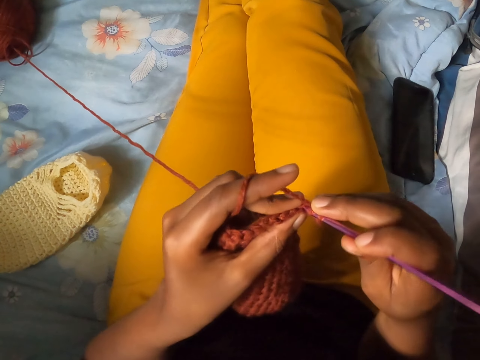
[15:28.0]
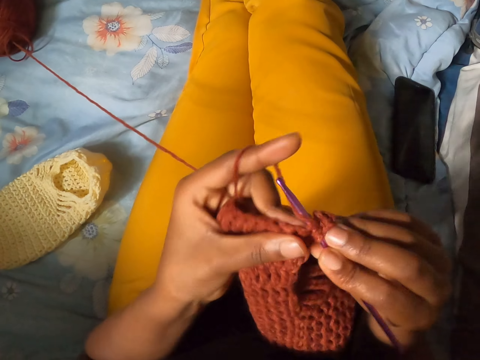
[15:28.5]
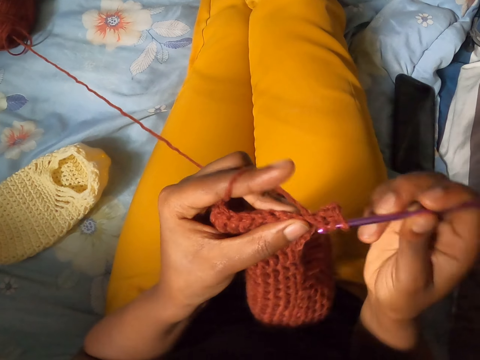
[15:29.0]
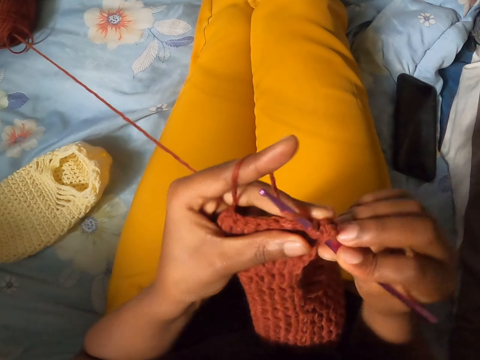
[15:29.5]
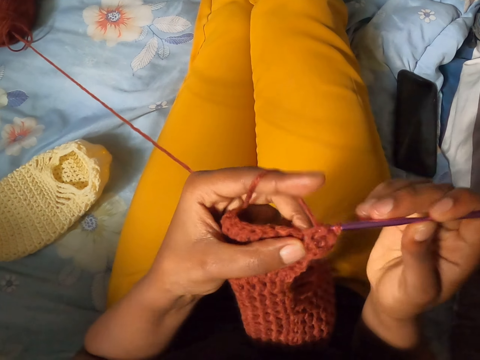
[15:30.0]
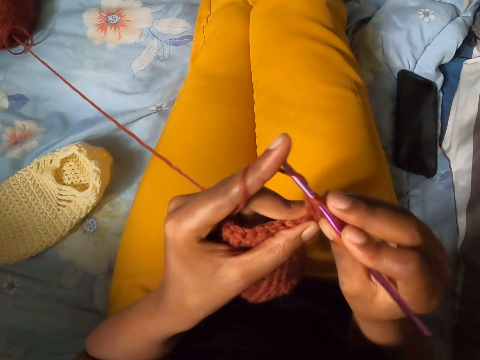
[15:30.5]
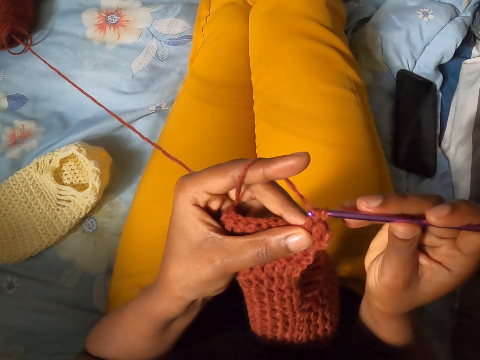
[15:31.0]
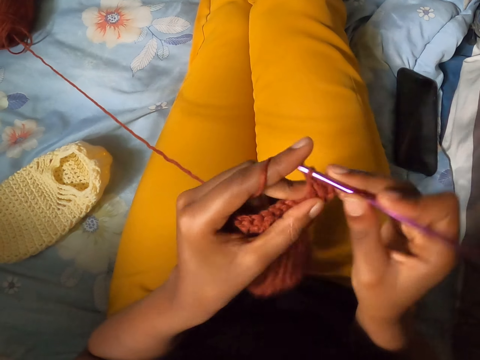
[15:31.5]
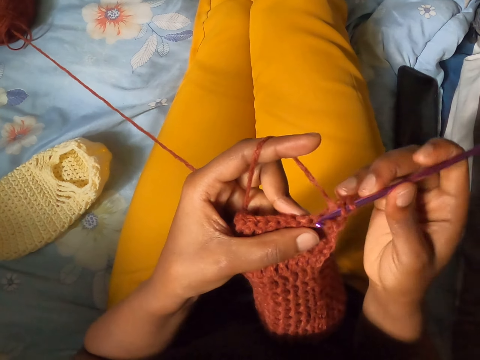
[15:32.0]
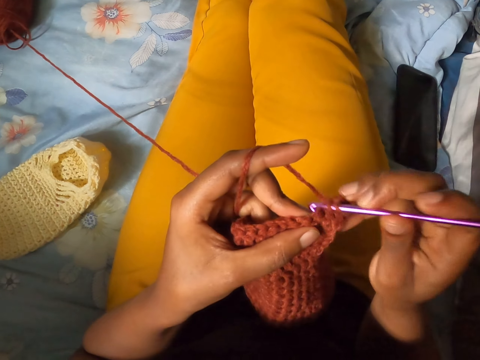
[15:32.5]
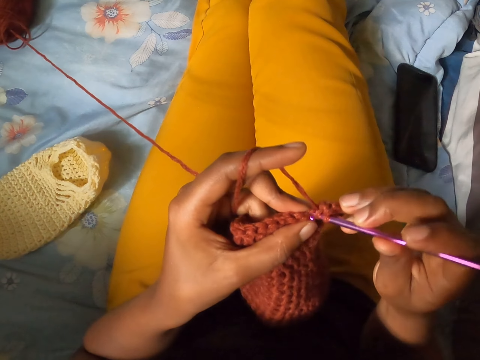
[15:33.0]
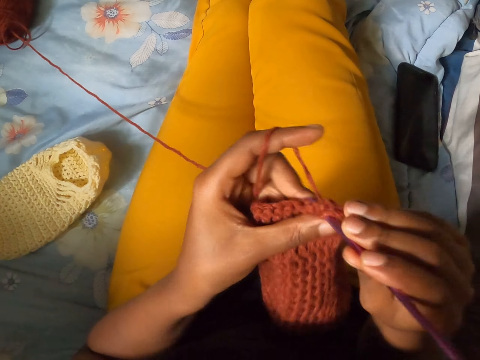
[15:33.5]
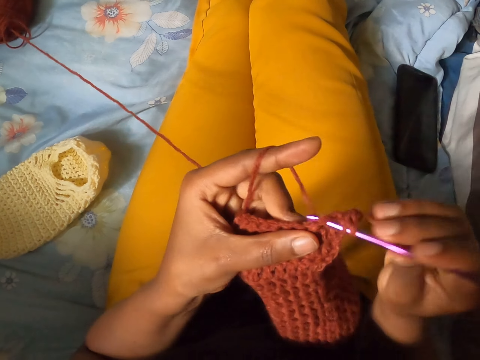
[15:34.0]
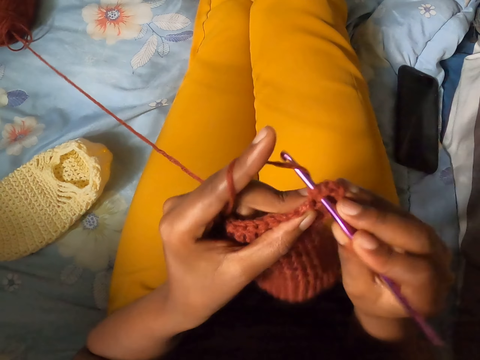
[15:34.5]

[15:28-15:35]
The camera wearer kneads the fabric.

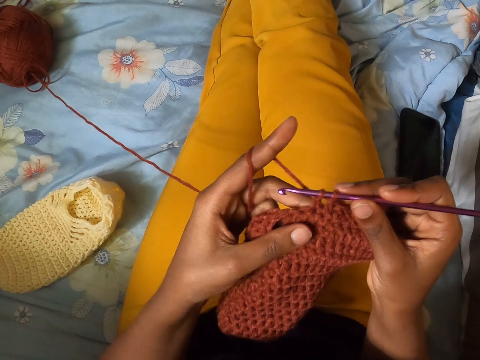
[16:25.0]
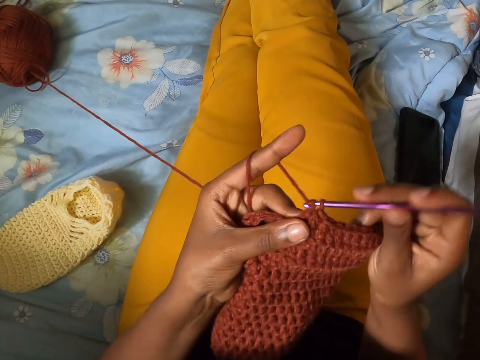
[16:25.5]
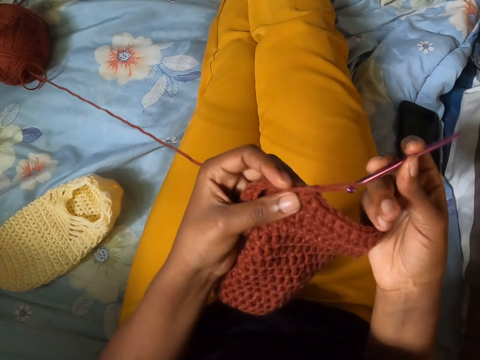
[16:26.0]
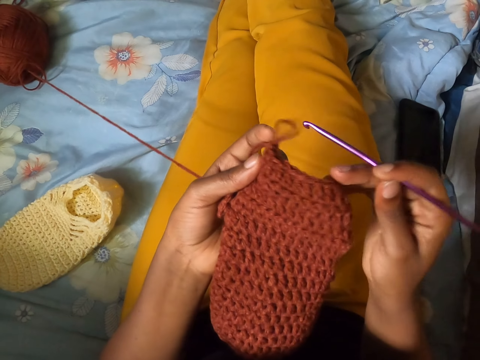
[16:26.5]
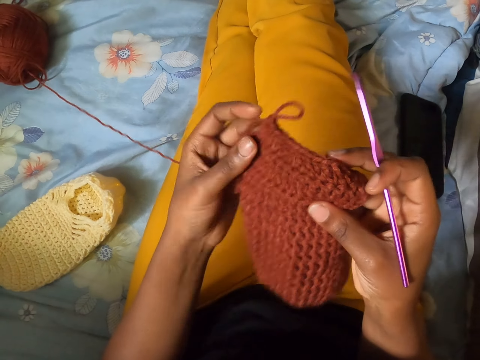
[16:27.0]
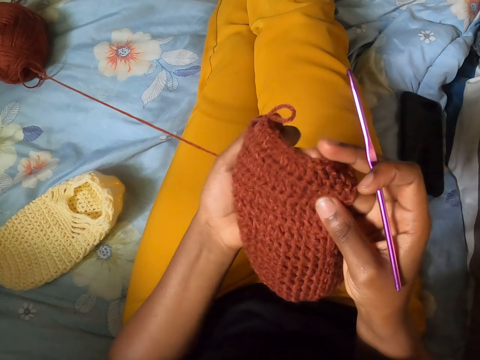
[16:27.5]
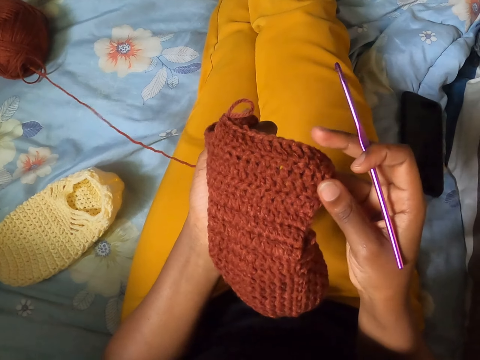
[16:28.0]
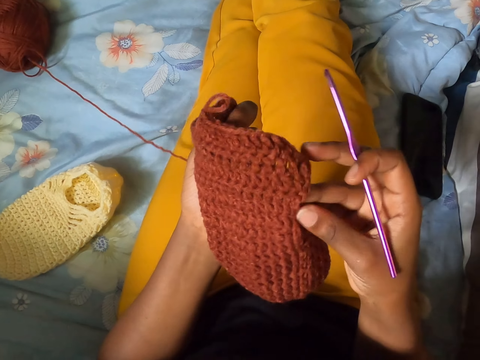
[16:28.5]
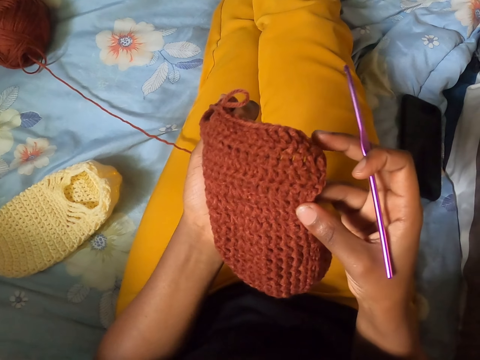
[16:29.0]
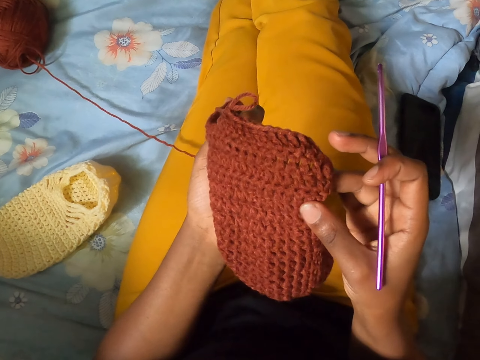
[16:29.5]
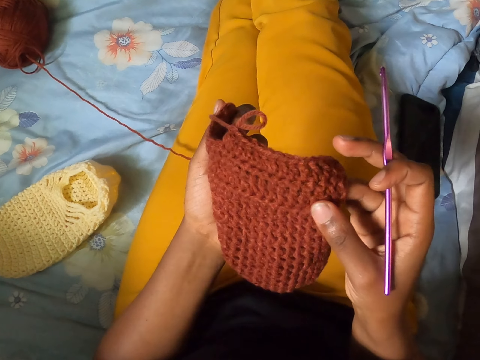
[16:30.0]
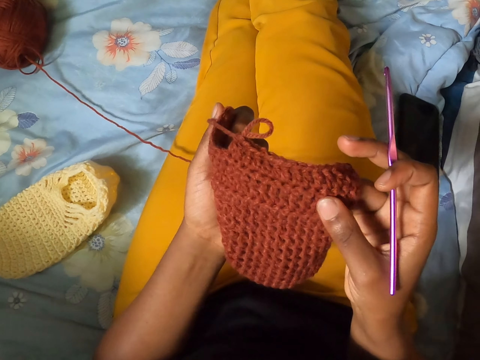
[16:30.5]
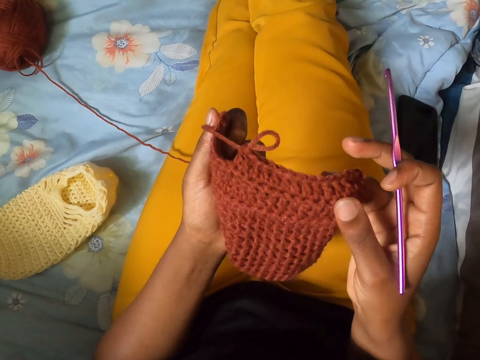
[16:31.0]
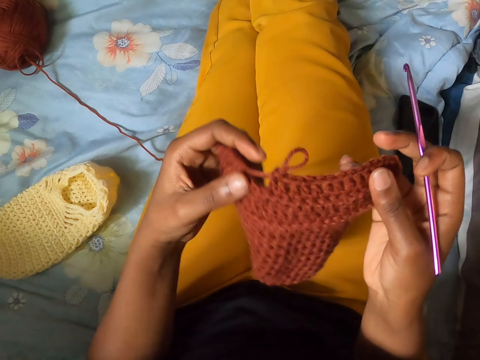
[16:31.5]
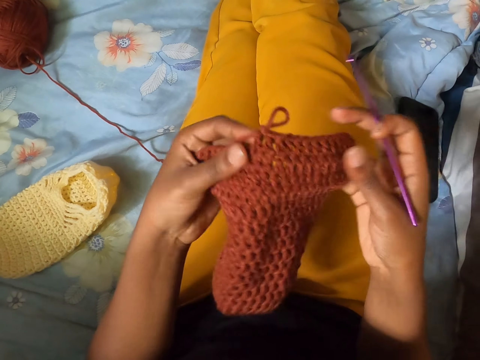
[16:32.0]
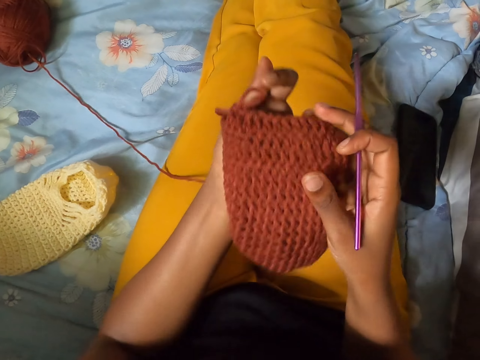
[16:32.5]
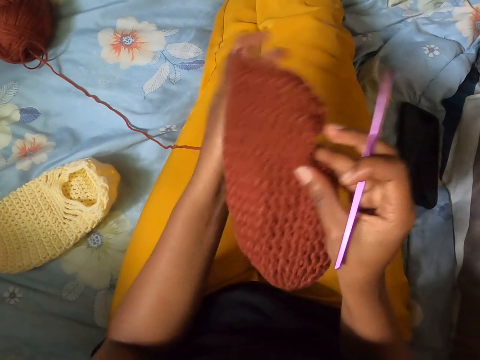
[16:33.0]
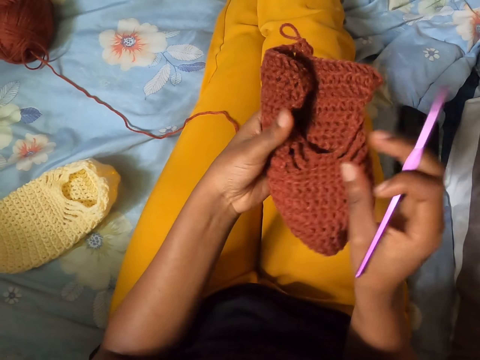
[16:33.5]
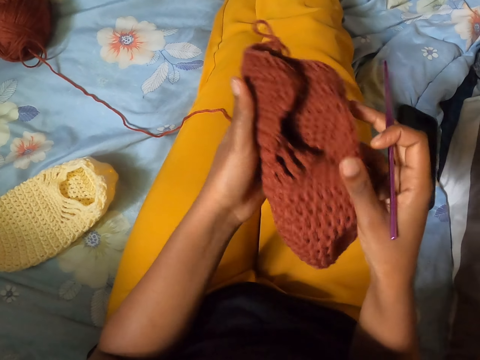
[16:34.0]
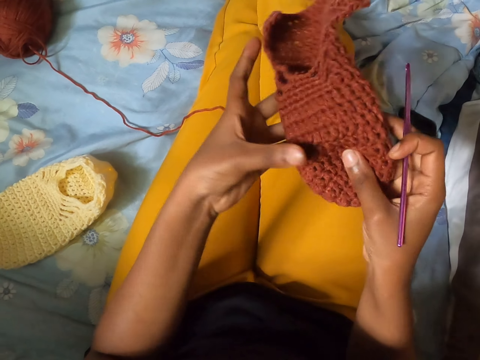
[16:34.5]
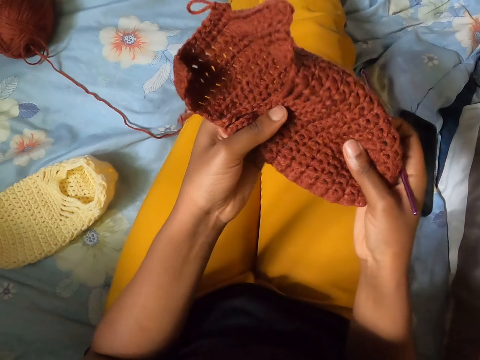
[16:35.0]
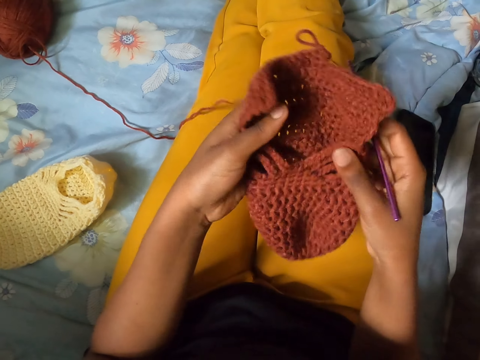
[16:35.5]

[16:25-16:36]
The camera wearer checks the brown crocheted wool with both her hands. She looks at the fabric while turning it.

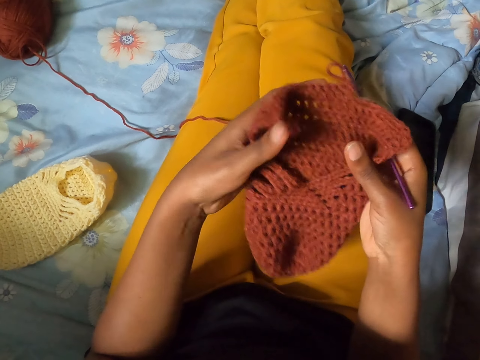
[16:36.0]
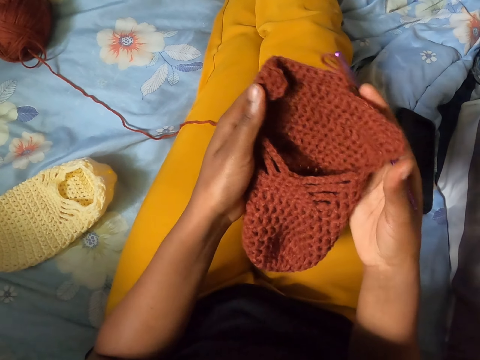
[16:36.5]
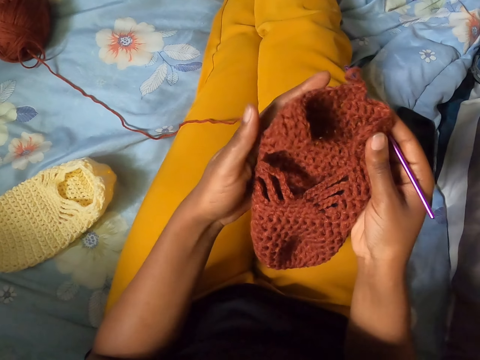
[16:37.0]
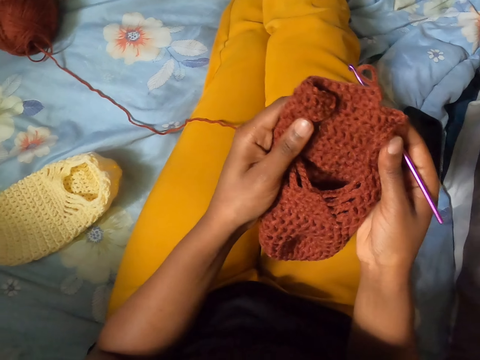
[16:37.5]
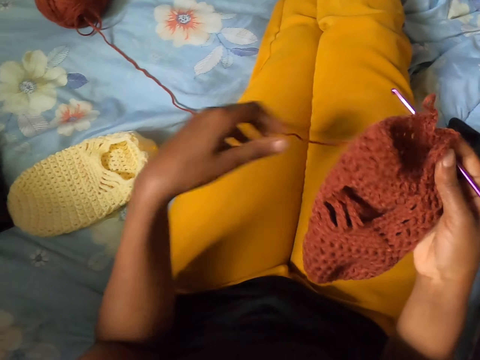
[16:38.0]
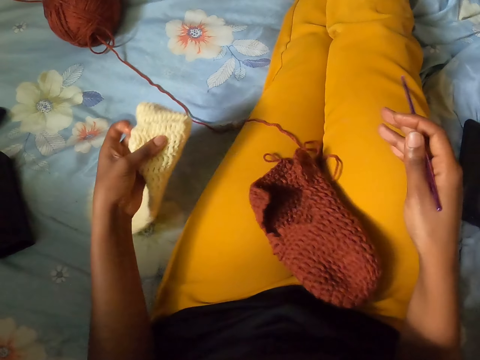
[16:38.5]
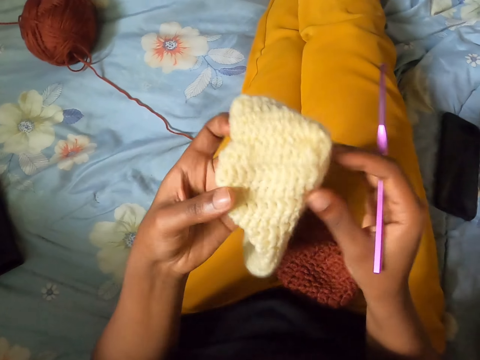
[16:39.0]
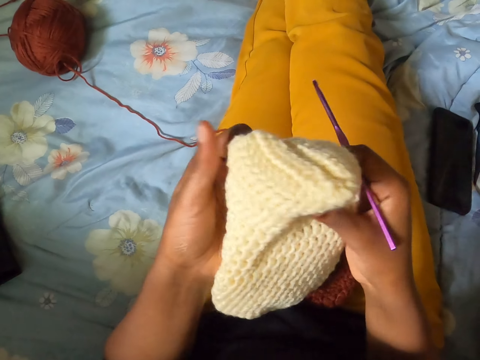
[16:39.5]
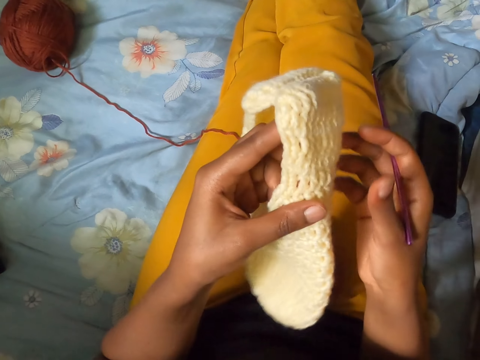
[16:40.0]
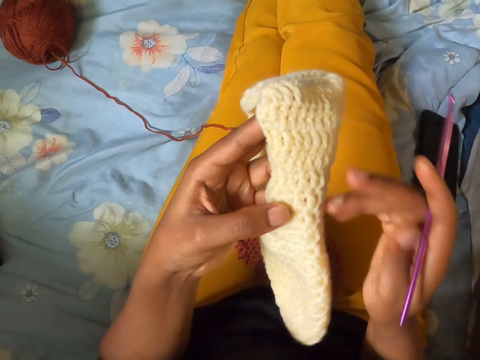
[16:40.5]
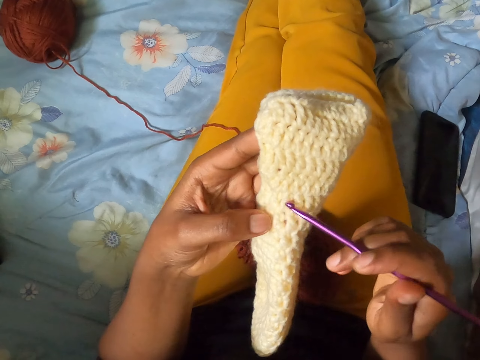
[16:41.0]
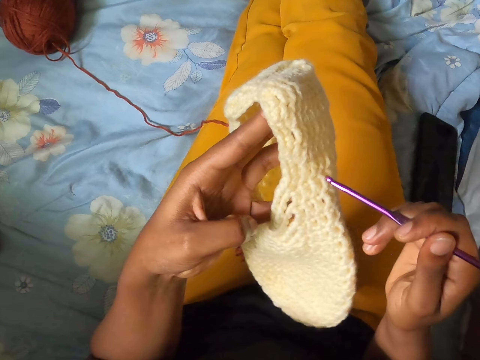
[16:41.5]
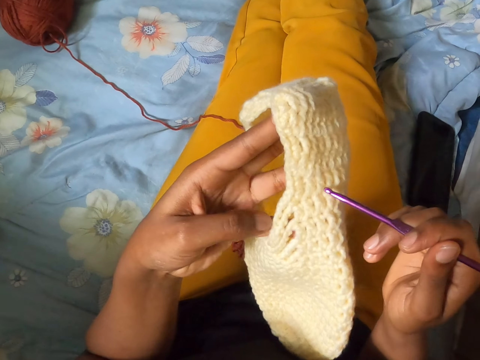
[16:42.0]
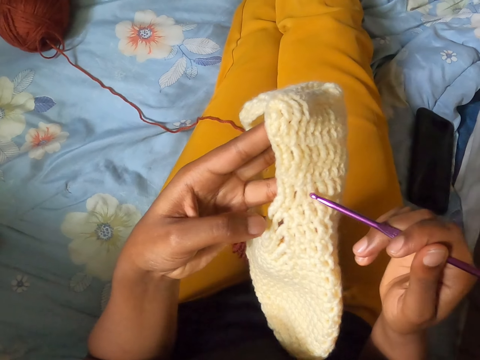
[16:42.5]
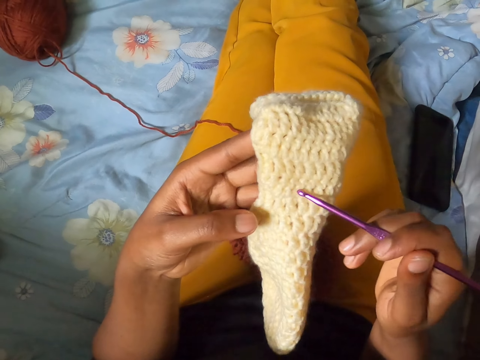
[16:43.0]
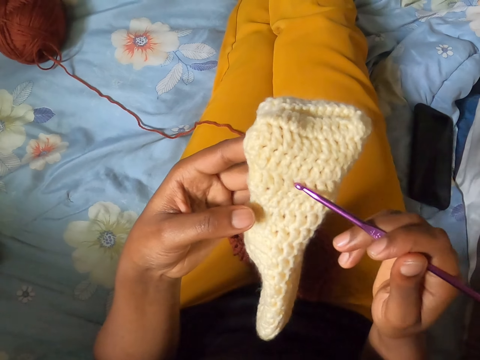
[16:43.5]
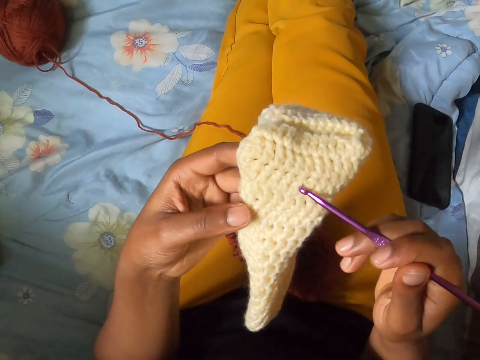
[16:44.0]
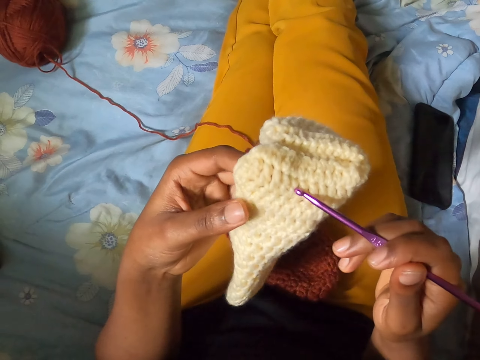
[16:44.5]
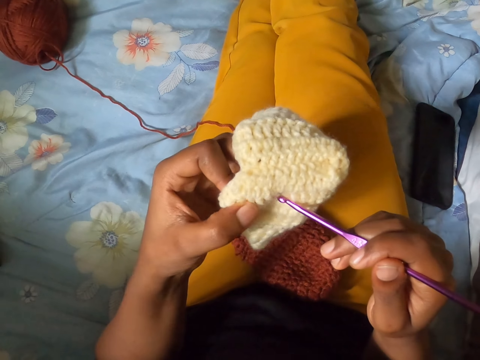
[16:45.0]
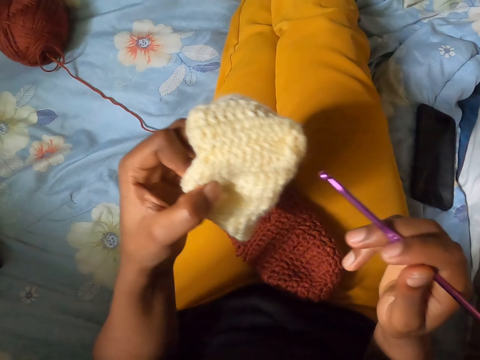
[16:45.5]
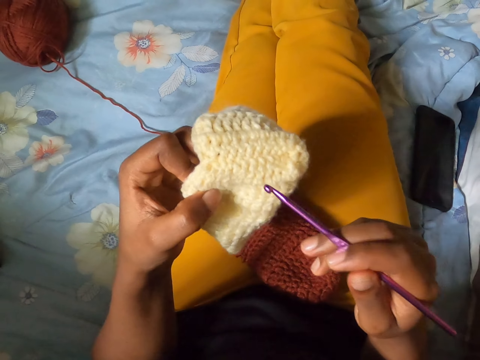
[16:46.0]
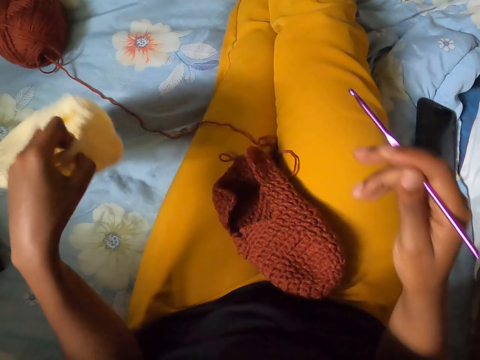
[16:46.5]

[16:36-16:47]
The camera wearer picks up the milk-colored crocheted wool with her left hand. She drops the brown crocheted wool in her right hand on her thigh. She checks the milk-colored crocheted wool with both her hands. She counts the steps on the milk-colored wool in her left hand with the crochet pin in her right hand. She checks the pattern of the fabric and drops the fabric.
